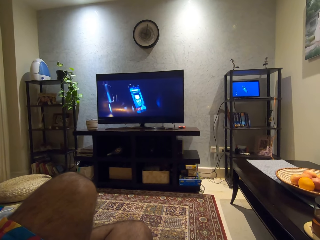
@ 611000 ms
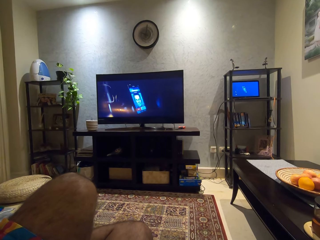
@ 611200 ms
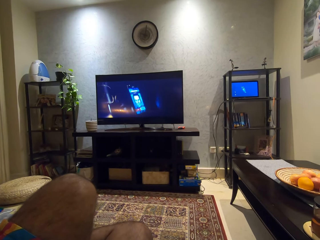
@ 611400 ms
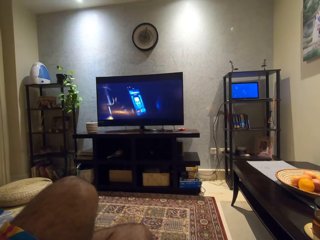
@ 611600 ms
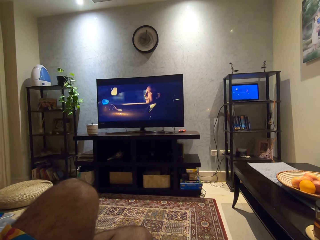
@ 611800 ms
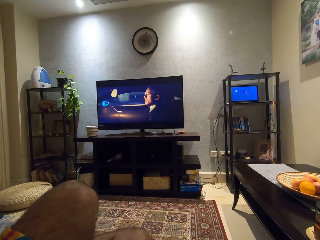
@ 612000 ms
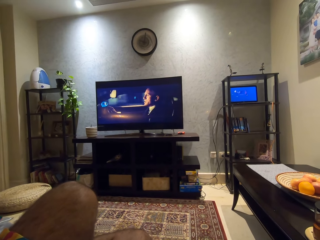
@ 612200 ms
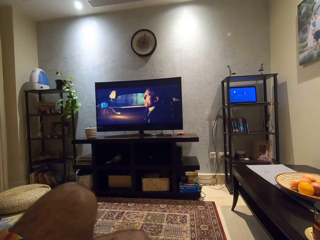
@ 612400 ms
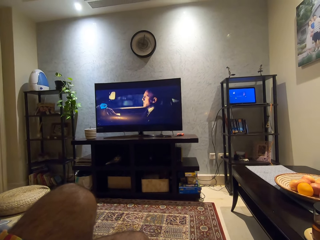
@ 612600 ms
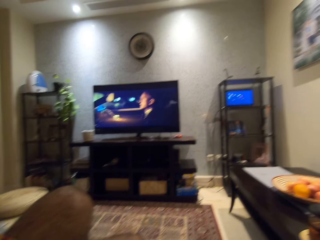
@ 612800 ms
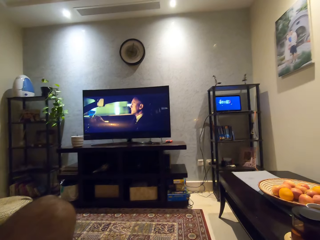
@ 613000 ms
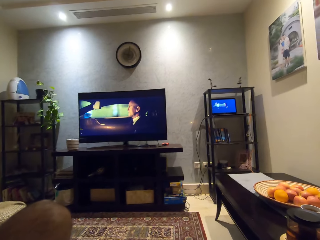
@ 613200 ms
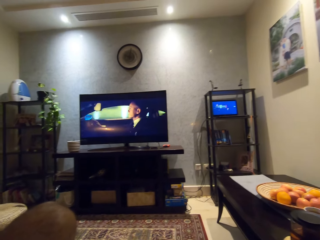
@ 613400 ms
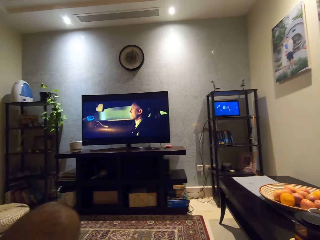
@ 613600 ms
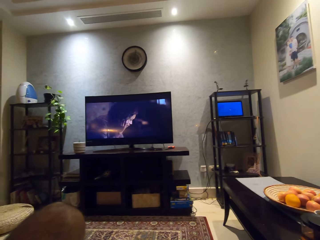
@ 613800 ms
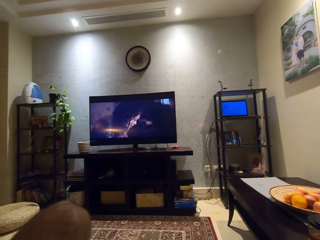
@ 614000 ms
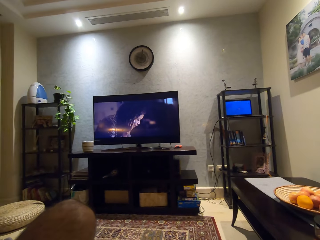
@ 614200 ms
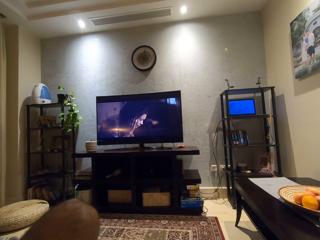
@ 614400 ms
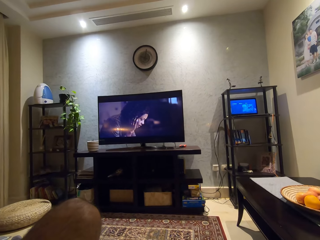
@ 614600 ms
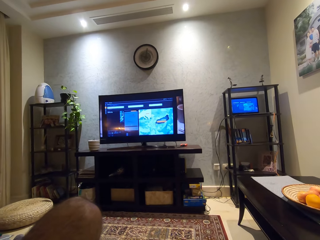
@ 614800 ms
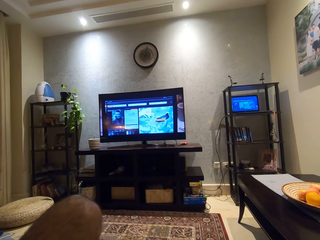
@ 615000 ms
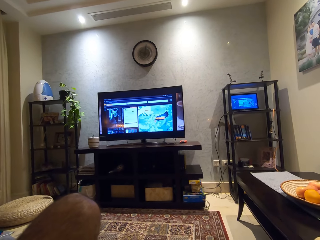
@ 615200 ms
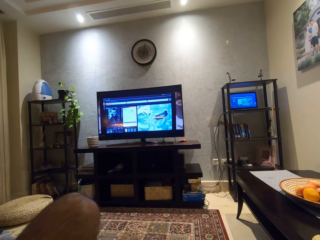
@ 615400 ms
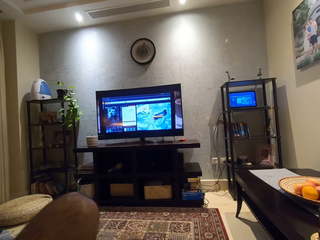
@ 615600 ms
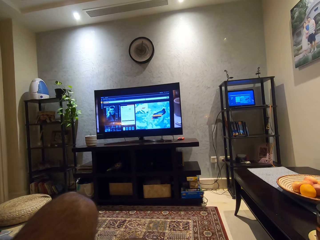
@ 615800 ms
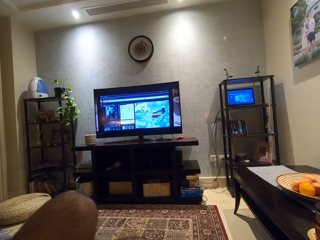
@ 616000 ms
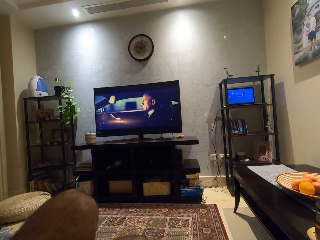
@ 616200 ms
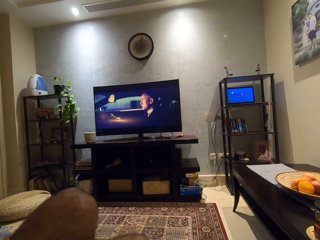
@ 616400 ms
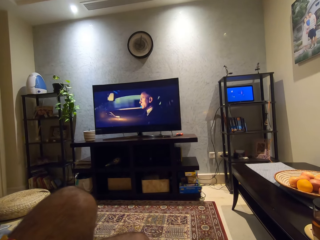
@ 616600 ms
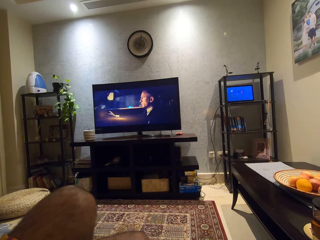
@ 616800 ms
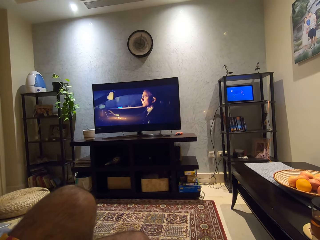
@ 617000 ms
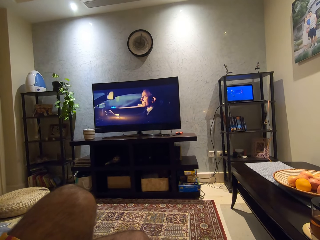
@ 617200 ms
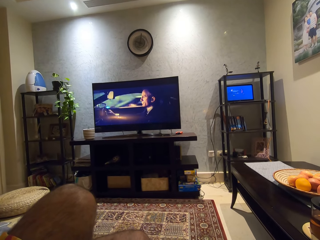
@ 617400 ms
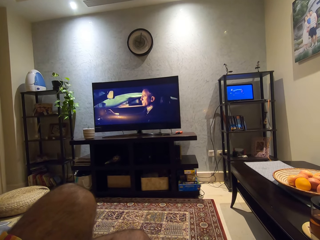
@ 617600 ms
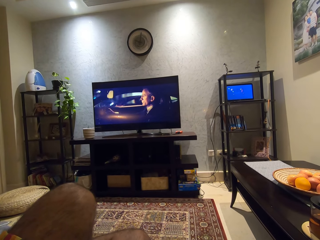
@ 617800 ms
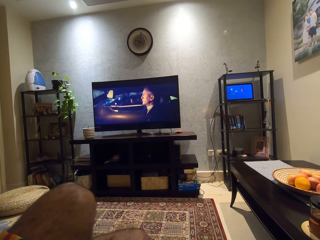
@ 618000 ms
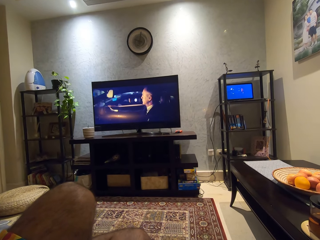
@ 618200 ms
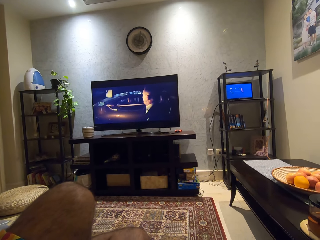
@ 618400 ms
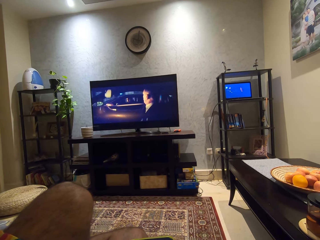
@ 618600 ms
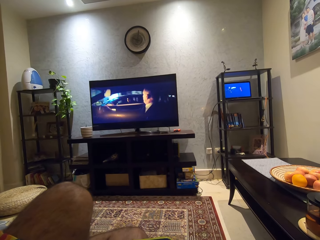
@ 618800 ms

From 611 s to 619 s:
The camera wearer watches television in the room.

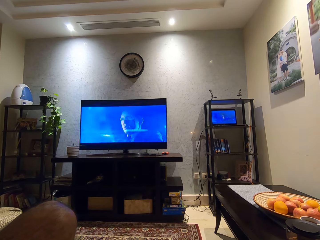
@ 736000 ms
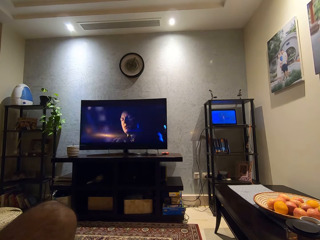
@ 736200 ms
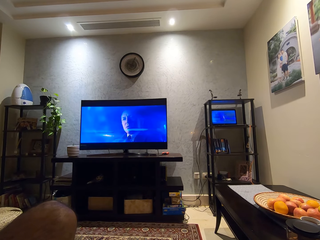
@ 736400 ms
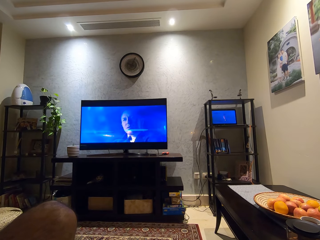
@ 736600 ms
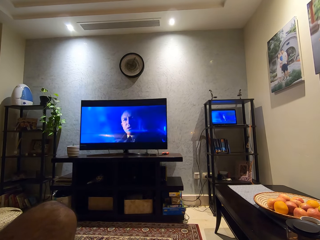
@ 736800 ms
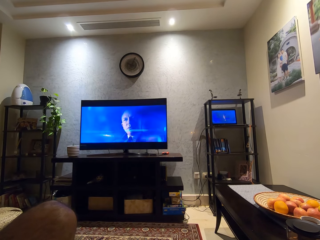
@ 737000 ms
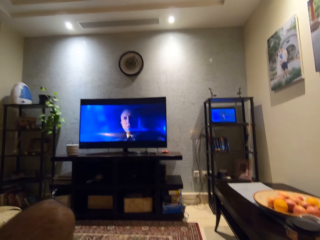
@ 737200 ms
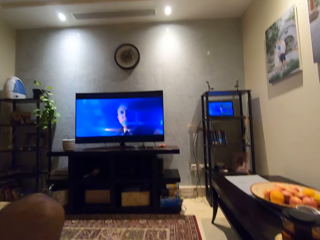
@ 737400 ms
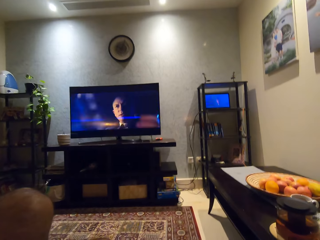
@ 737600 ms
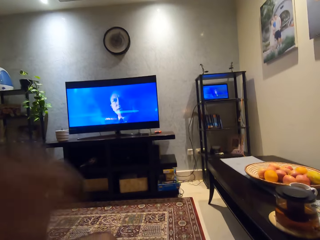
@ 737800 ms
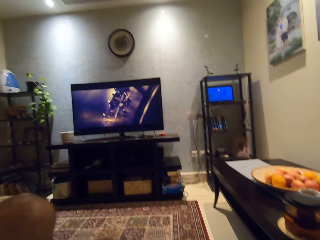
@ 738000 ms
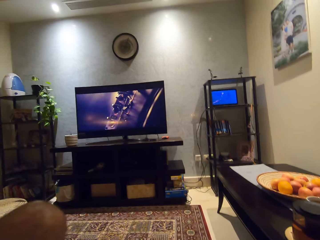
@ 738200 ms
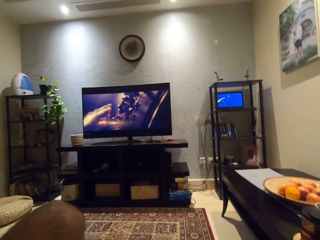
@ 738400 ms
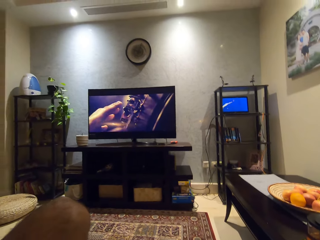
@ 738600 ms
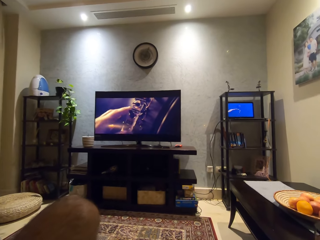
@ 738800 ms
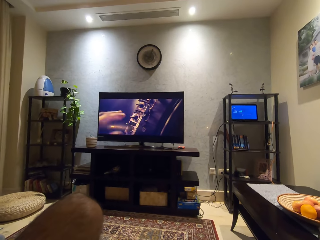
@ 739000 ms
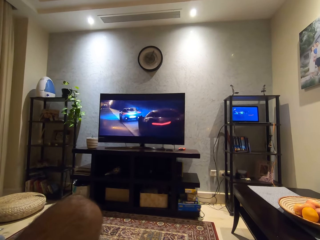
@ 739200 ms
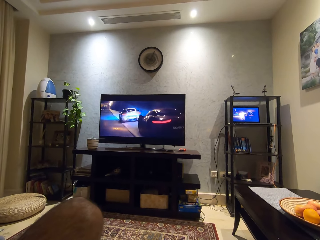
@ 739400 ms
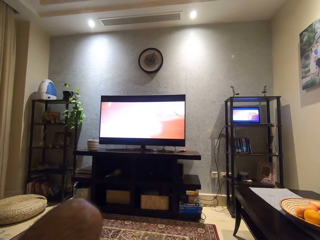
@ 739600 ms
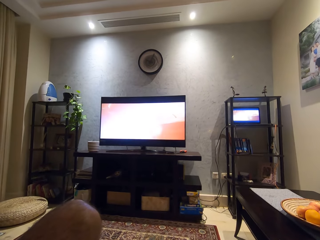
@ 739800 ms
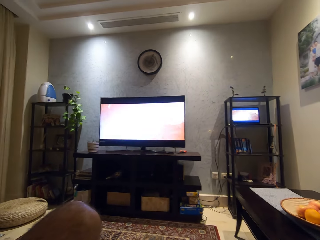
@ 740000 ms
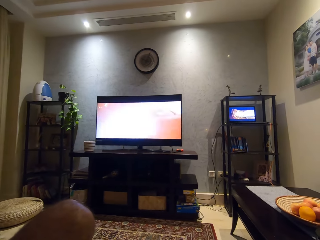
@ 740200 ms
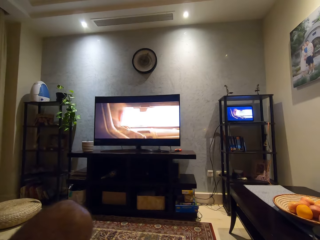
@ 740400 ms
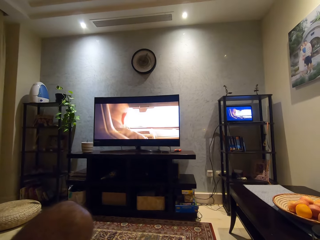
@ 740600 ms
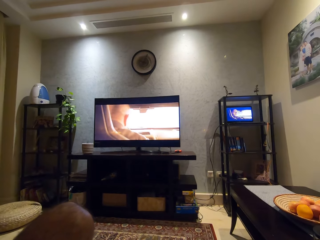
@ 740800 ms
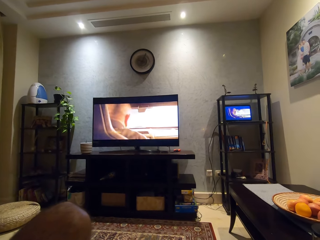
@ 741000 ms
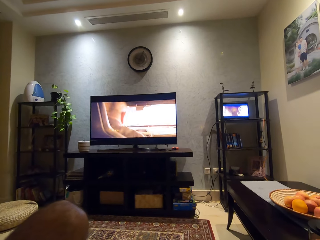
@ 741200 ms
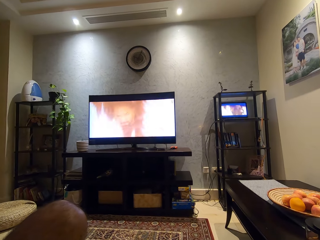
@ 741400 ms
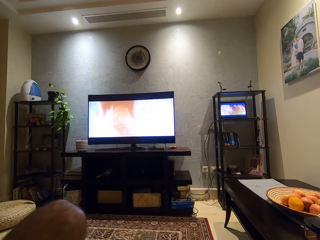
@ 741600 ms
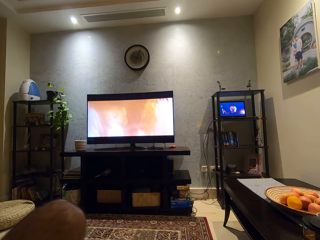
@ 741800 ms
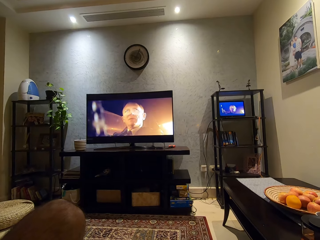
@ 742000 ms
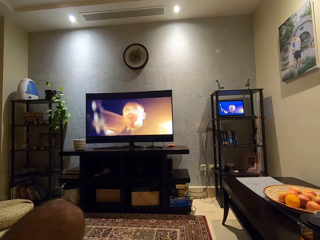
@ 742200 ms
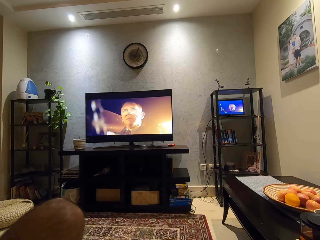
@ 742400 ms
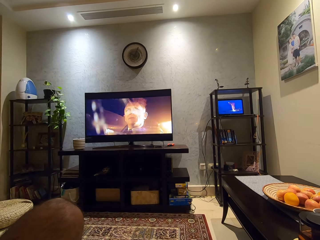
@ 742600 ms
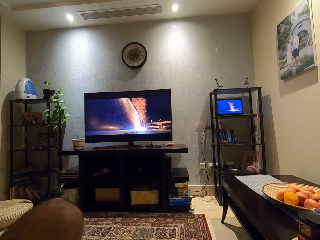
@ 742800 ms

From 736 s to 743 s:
The camera wearer lowers his left hand.

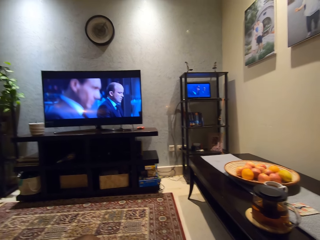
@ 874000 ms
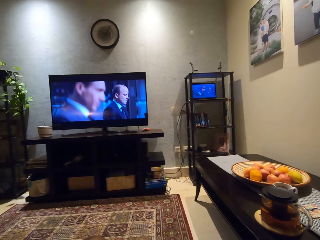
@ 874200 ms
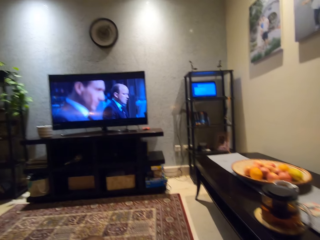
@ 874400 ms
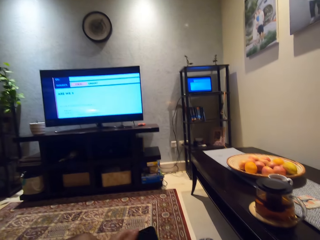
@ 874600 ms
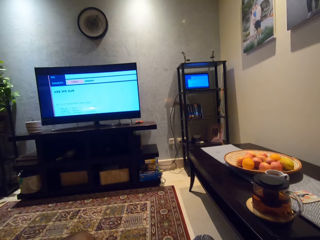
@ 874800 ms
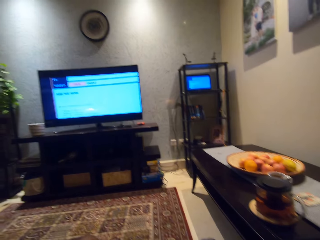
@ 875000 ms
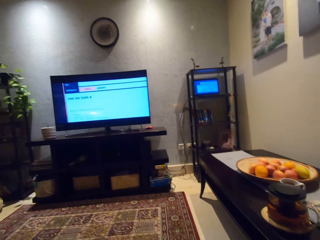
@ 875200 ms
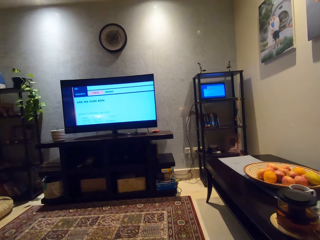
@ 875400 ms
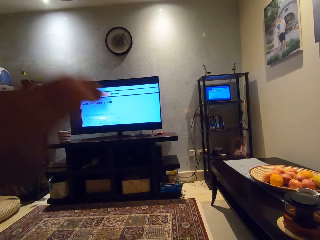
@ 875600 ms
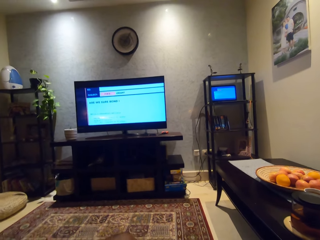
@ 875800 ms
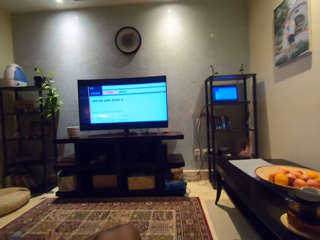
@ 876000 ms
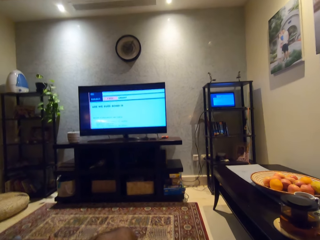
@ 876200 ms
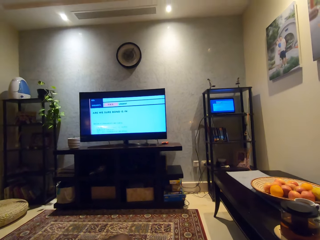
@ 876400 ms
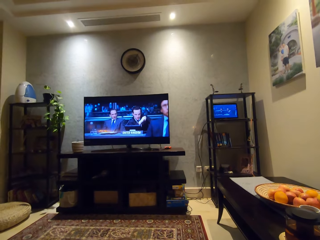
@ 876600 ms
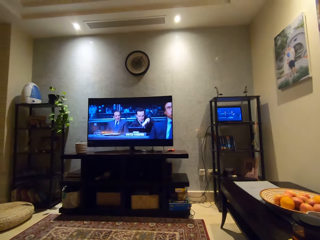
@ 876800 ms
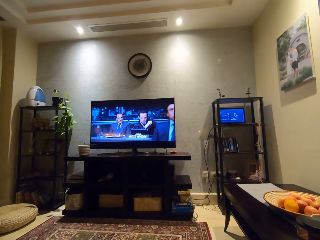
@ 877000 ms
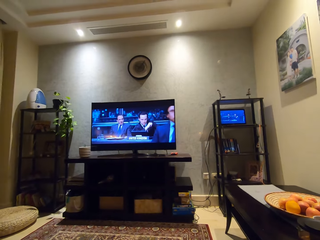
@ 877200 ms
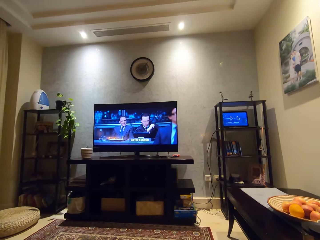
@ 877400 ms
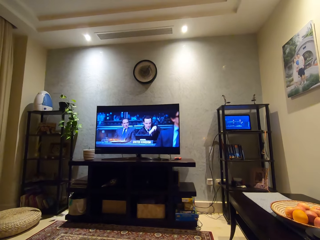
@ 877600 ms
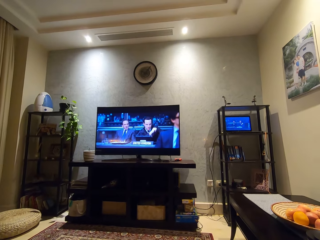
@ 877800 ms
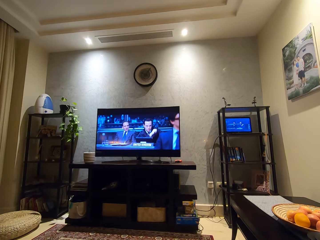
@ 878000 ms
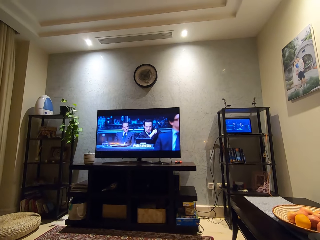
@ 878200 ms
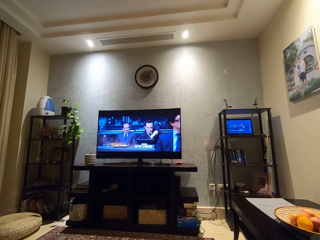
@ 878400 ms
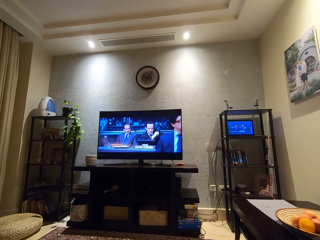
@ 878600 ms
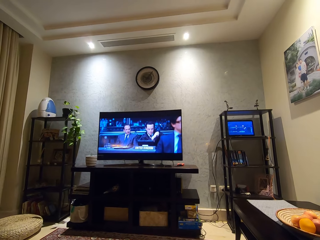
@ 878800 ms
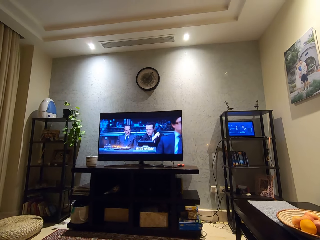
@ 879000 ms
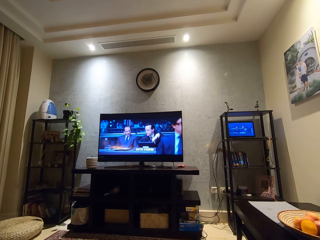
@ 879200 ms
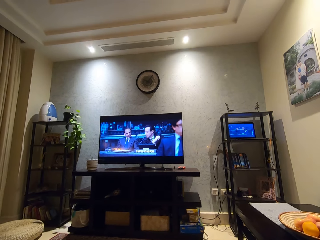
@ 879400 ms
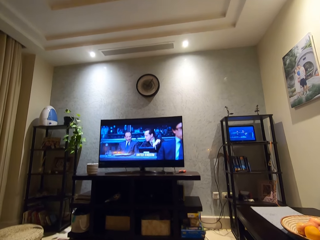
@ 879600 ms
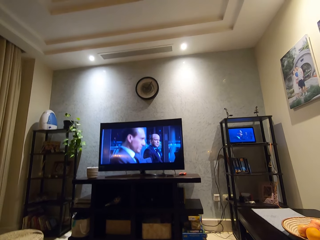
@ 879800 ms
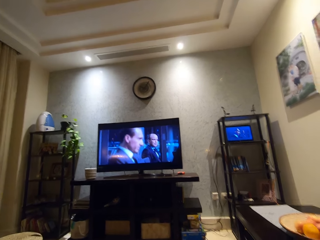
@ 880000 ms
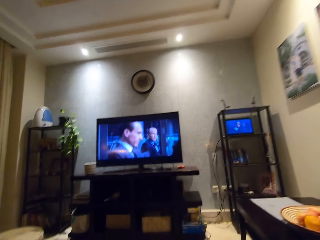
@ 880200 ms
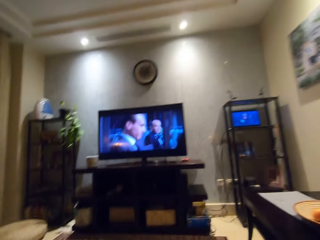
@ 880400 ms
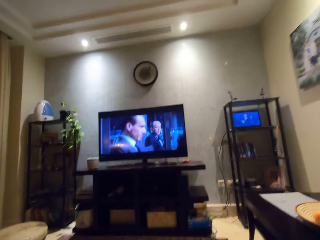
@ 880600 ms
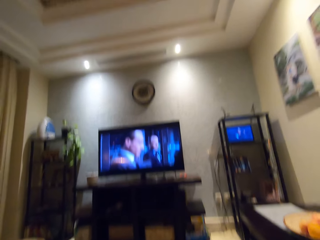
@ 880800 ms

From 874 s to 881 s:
The camera wearer raises his left hand.
